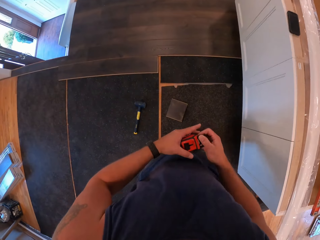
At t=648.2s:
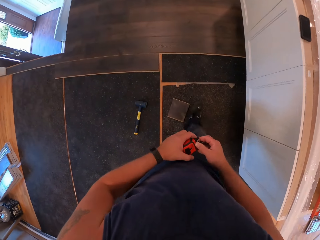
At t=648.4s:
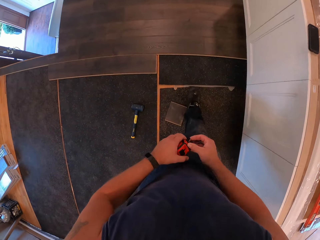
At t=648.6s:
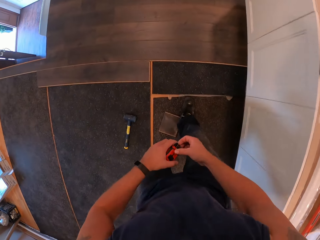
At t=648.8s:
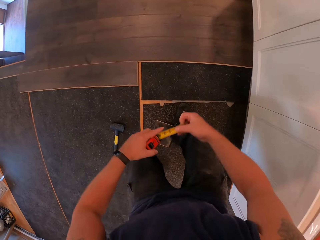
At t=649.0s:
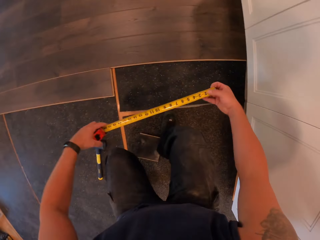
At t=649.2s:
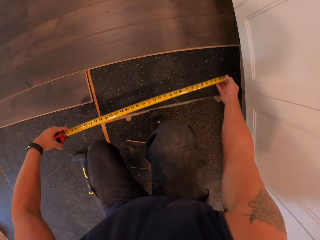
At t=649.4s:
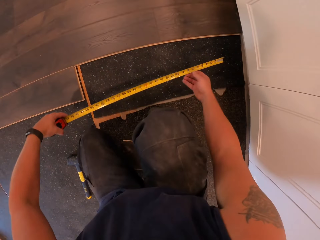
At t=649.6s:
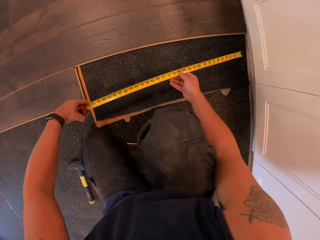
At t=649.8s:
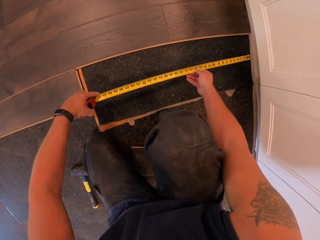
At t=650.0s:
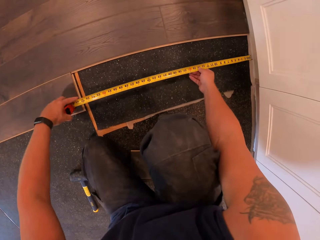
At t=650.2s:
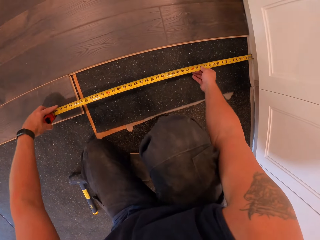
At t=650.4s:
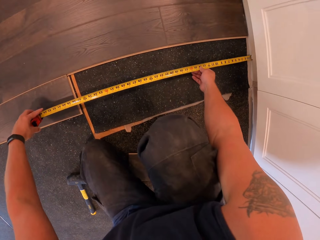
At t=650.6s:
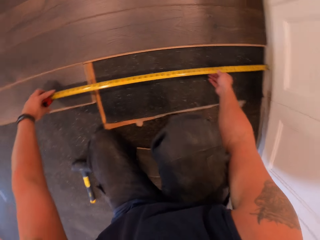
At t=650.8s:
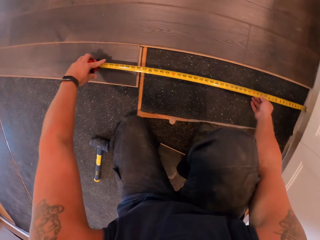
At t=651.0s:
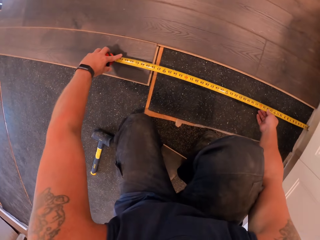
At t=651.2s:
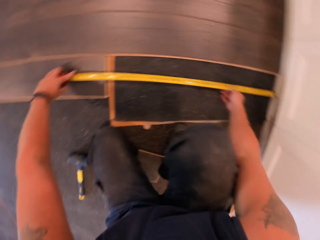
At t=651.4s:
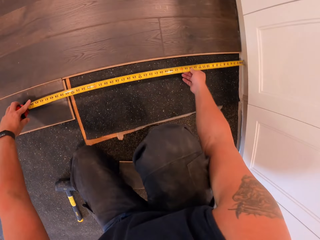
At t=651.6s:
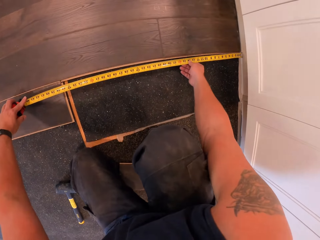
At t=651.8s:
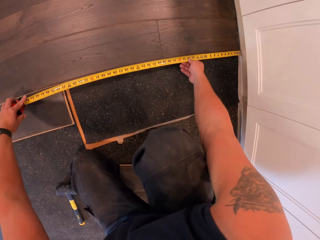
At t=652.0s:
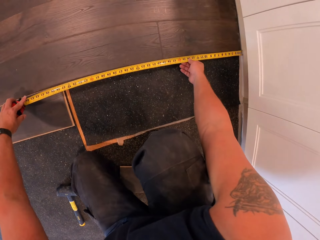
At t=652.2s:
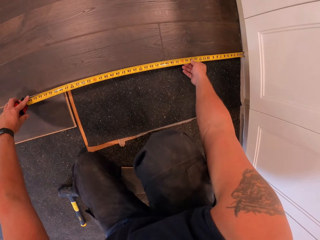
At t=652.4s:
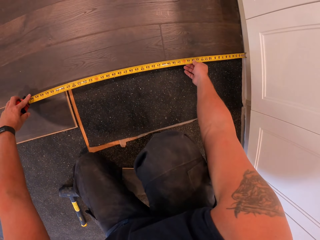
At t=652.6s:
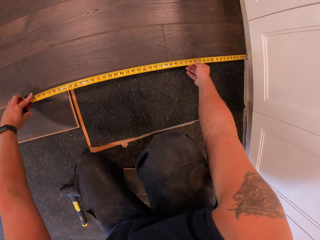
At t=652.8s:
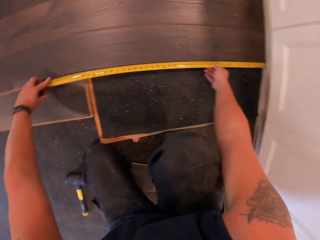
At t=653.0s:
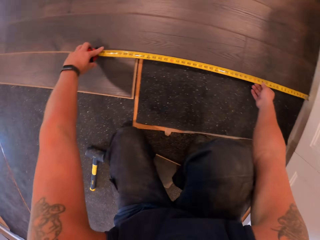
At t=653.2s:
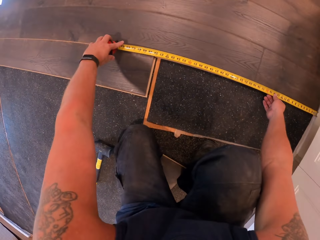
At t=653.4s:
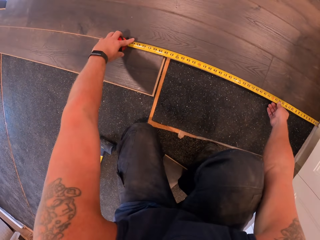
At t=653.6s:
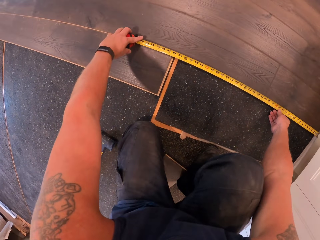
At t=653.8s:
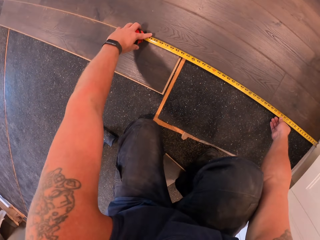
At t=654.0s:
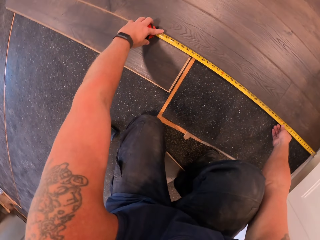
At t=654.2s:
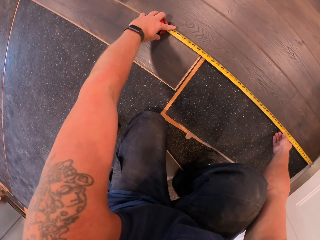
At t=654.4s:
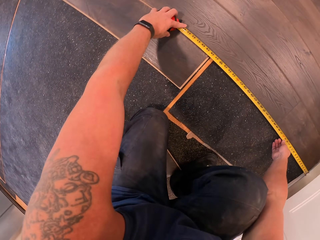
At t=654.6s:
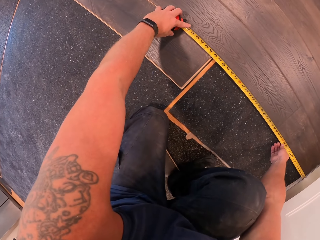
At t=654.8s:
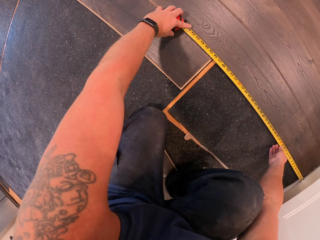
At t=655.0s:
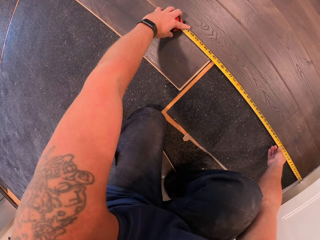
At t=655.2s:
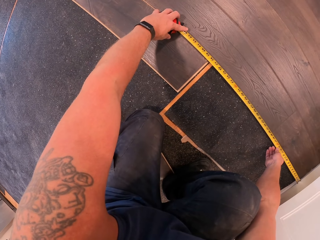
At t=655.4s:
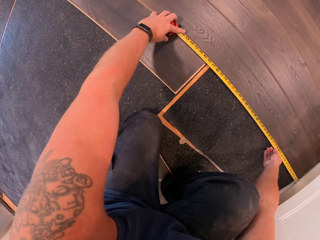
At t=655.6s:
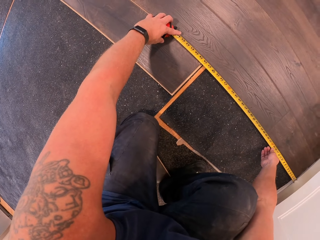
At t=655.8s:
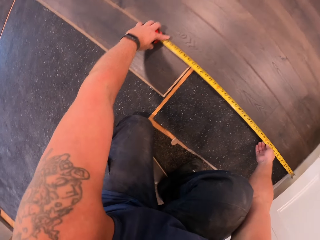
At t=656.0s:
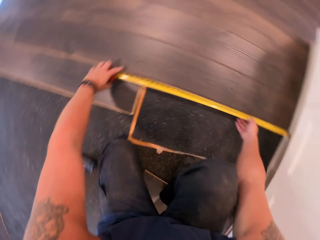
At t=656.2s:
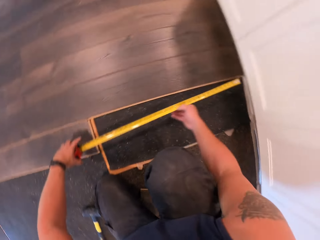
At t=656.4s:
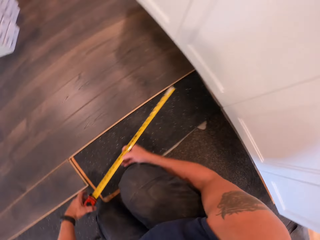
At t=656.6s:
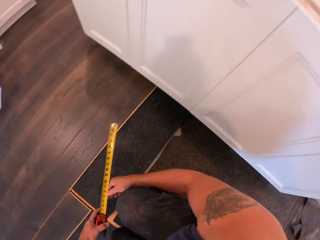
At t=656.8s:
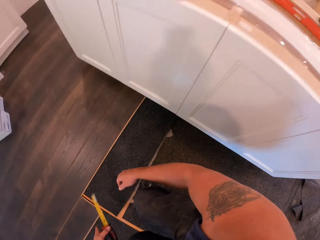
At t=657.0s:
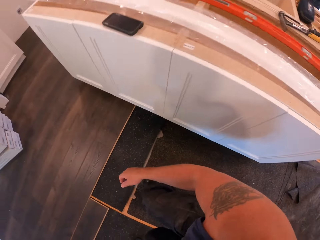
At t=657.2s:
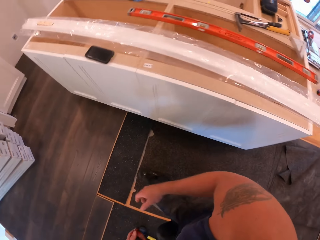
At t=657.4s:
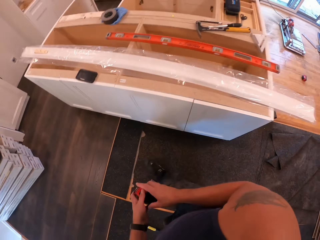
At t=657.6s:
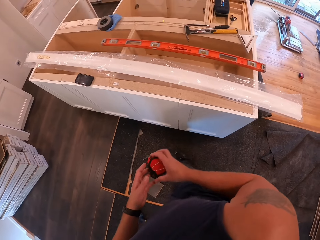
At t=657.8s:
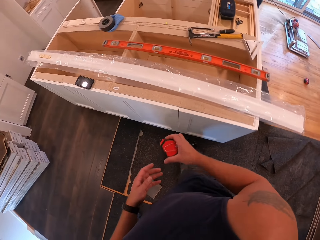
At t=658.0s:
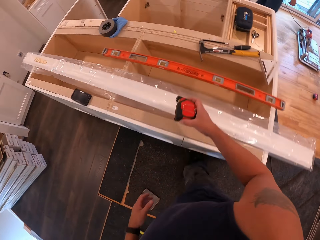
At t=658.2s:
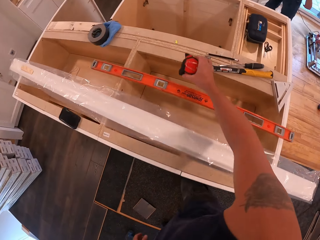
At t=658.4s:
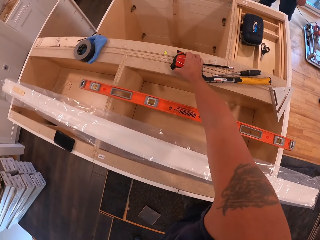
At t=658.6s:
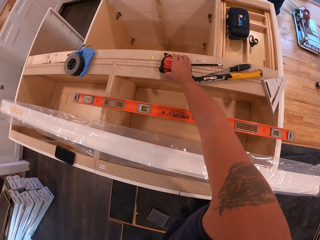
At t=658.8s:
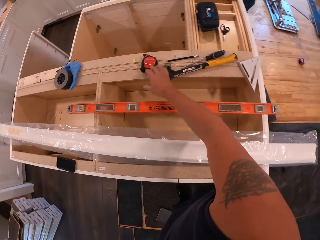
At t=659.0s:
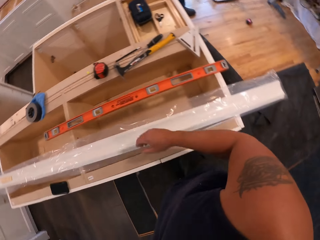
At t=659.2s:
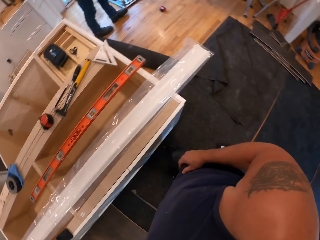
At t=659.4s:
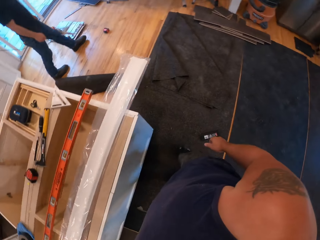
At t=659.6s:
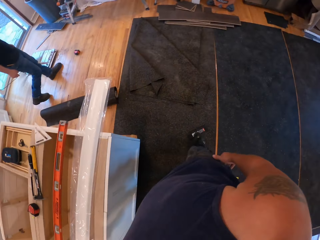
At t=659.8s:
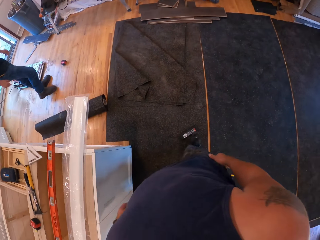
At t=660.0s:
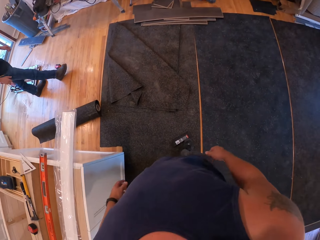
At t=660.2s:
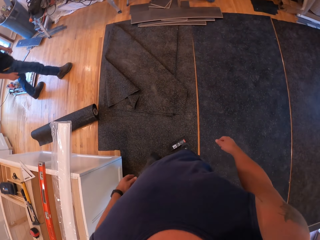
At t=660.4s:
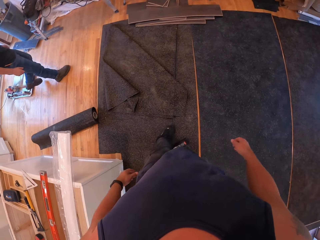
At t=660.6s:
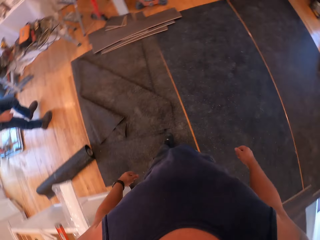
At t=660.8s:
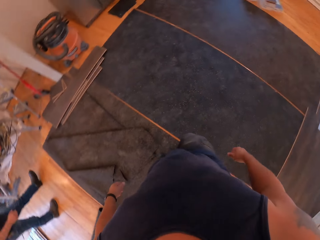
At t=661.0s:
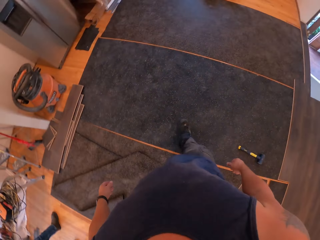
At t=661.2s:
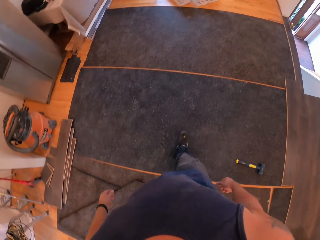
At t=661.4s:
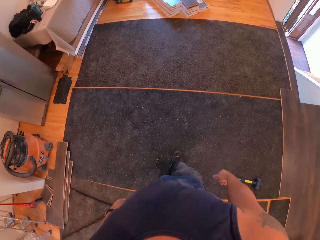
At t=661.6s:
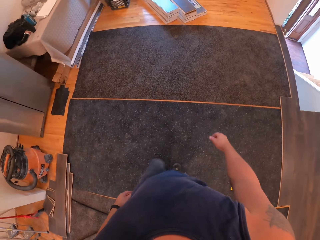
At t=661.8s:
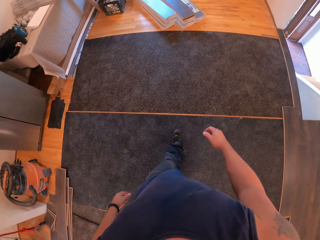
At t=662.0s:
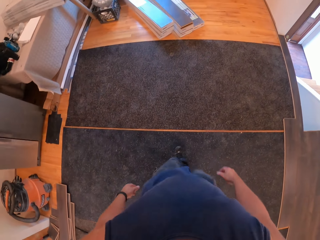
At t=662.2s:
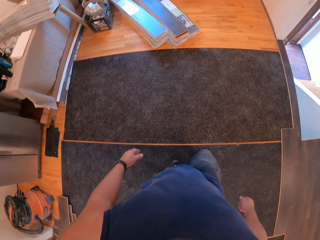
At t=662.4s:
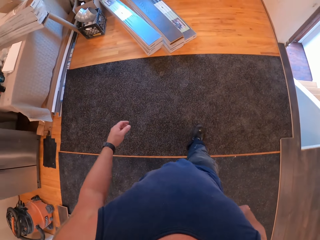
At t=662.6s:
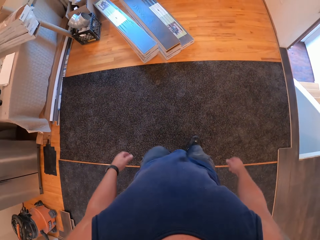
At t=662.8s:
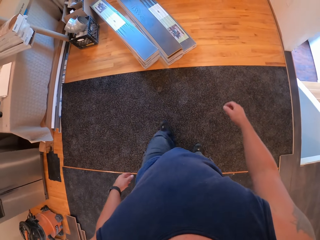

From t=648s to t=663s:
The camera wearer transfers the measuring tape to his left hand. He holds the tape measure. He rolls out the measuring tape with his right hand. He measures the floor with the measuring tape. He measures the wood. He holds the tape measure. He transfers the measuring tape to his right hand. He drops the measuring tape on a cabinet beside the tools with his right hand. He walks toward the wood.

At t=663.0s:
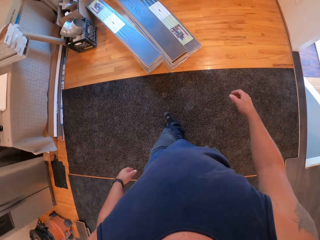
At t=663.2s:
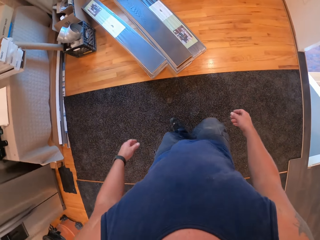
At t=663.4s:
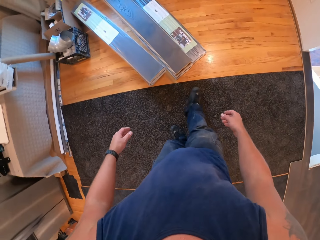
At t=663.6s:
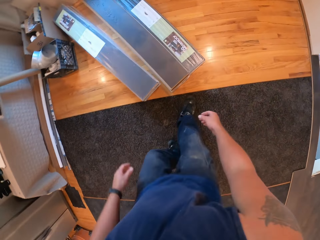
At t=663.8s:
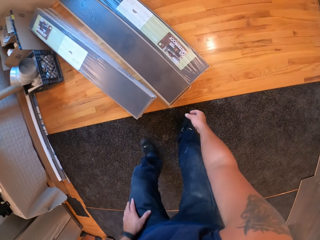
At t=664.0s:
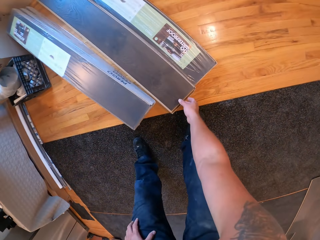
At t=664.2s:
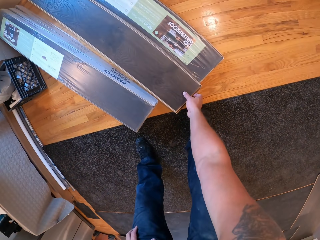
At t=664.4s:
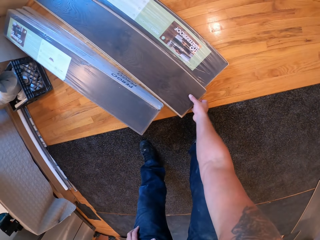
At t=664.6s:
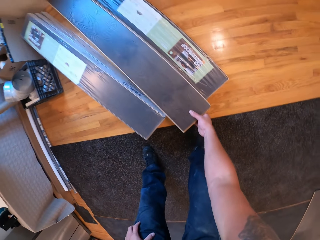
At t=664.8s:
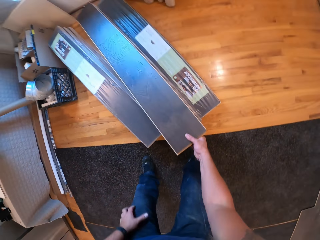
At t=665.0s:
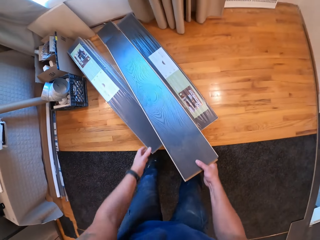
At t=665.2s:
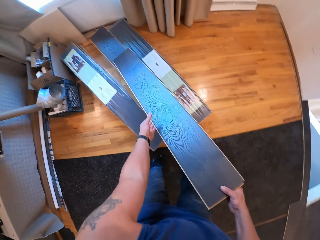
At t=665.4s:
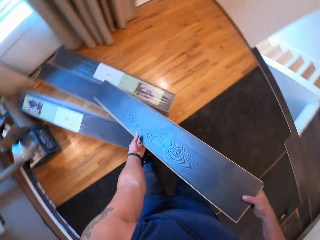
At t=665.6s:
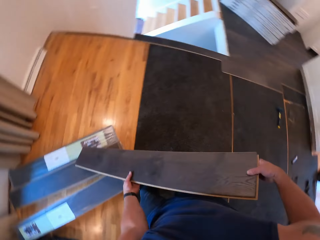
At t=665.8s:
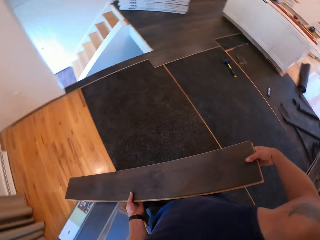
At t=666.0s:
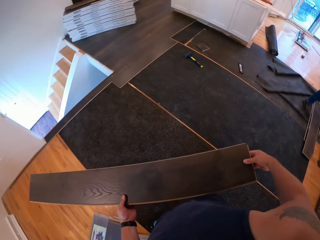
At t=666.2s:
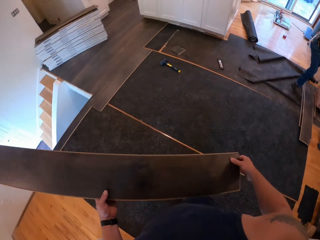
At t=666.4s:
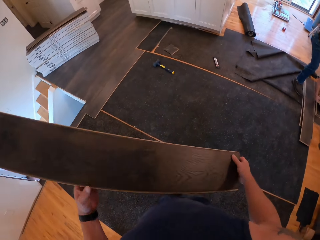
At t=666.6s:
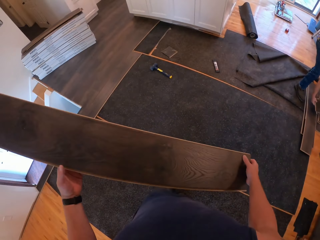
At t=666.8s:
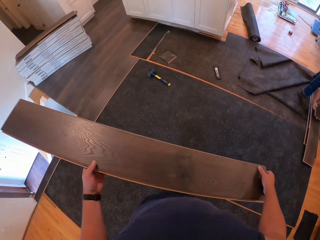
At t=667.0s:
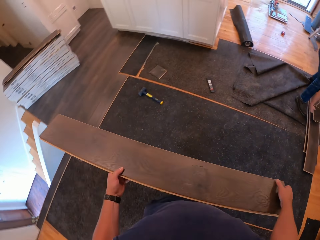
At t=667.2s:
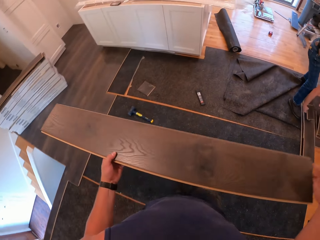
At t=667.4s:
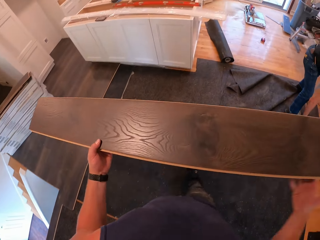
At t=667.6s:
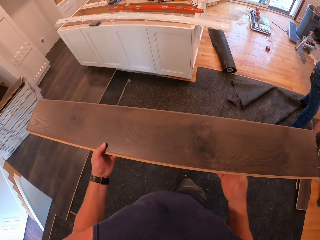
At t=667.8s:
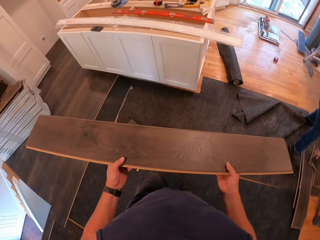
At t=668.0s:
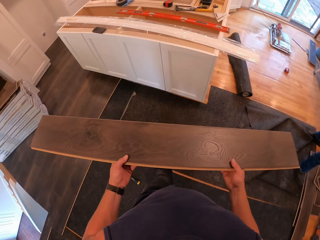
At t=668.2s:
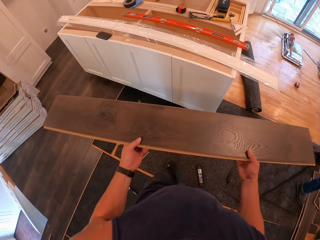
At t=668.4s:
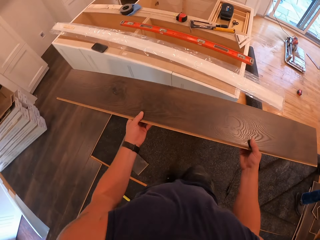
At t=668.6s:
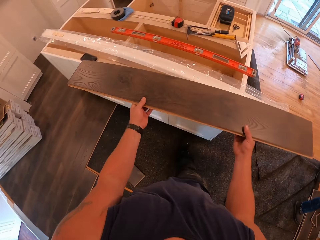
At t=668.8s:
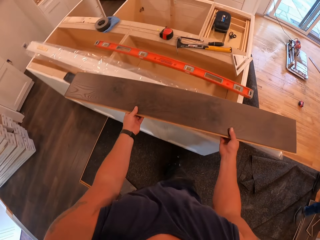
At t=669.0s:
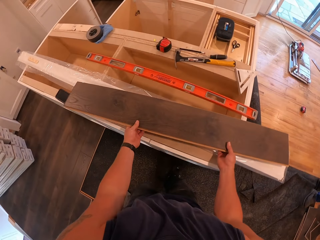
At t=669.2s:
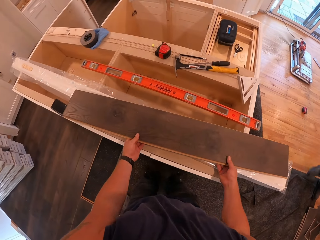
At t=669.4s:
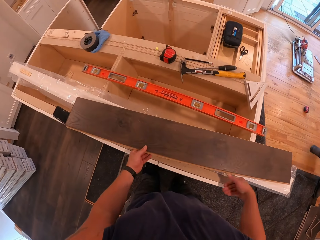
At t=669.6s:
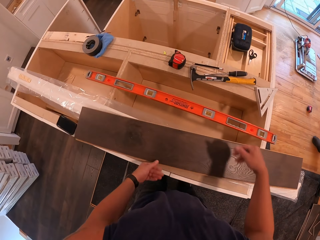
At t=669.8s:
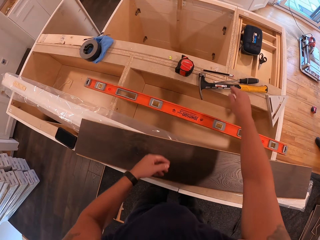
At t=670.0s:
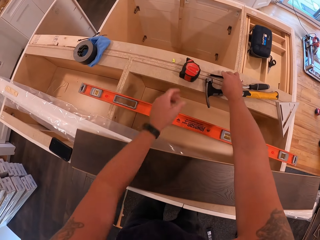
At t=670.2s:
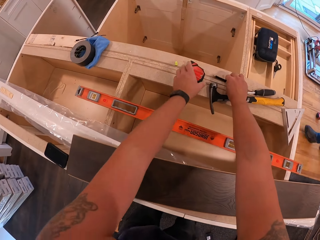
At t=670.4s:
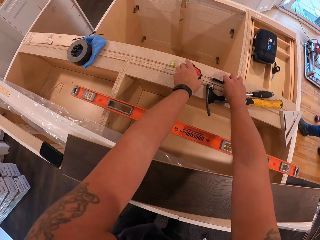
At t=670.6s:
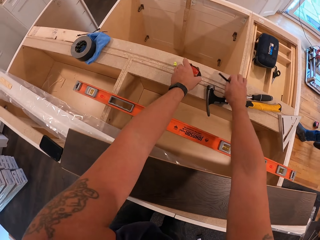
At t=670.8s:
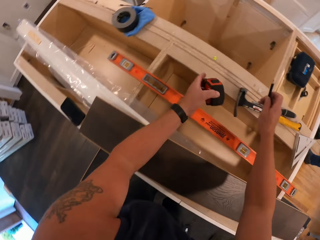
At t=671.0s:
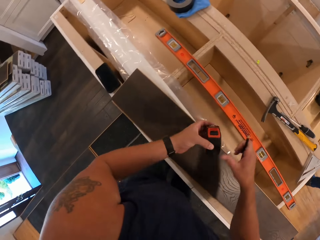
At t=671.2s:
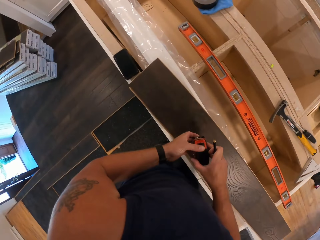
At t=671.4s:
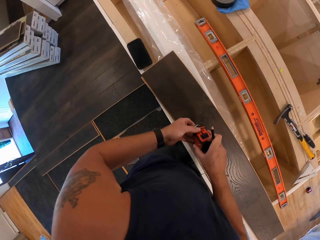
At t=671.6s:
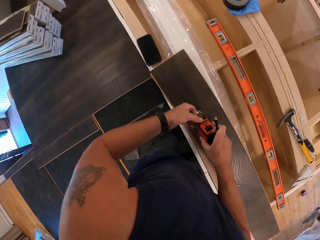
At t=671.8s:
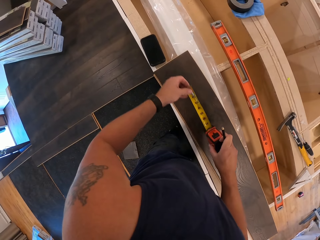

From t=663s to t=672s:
The camera wearer picks up the piece of wood with his right hand. He carries the piece of wood with both hands. He holds the wood. He walks toward the cabinet. He drops the piece of wood on the cabinet with both hands. He picks up the measuring tape and a pencil. He holds the tape measure.
